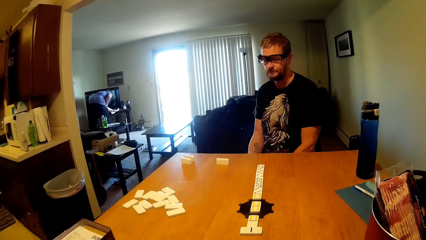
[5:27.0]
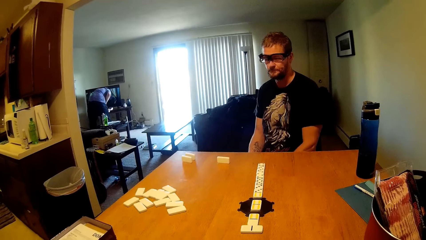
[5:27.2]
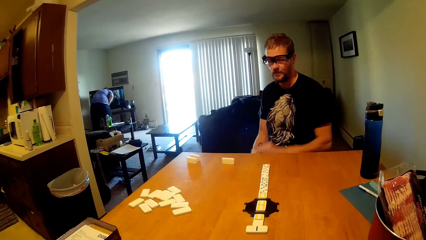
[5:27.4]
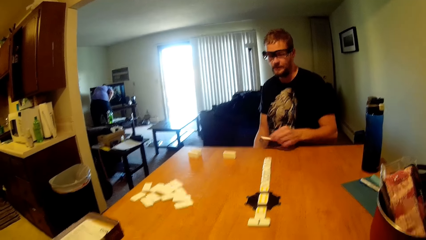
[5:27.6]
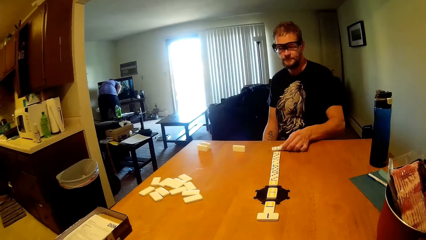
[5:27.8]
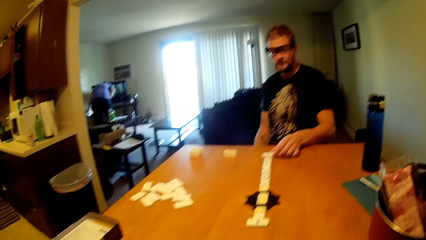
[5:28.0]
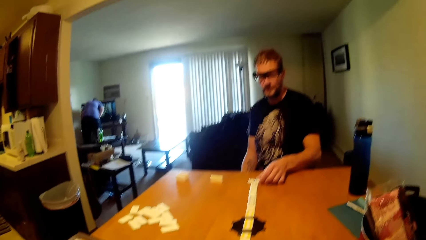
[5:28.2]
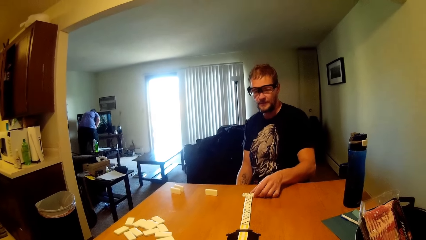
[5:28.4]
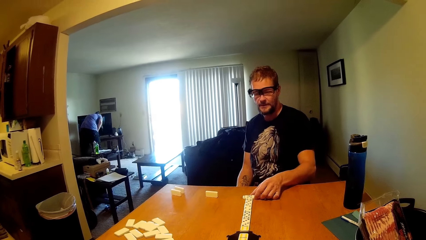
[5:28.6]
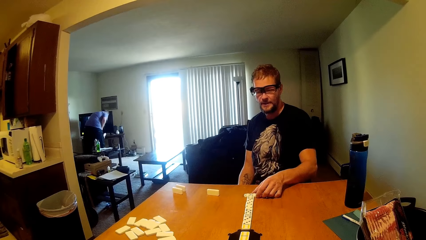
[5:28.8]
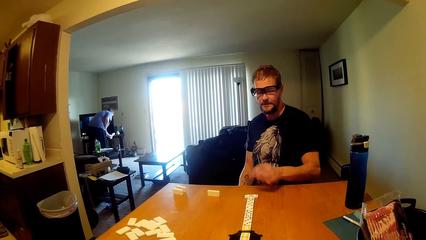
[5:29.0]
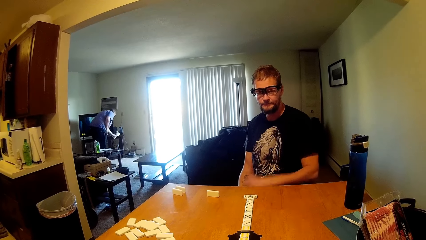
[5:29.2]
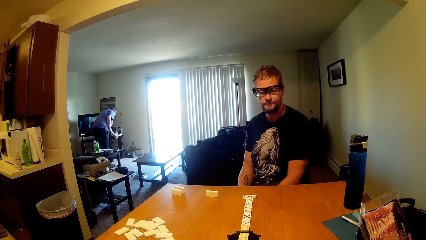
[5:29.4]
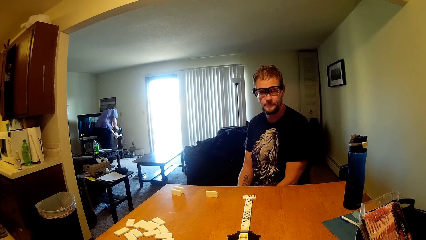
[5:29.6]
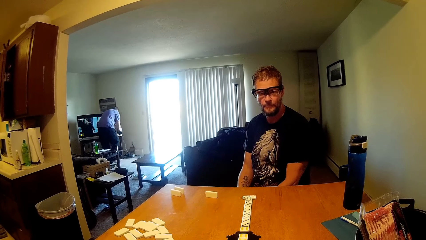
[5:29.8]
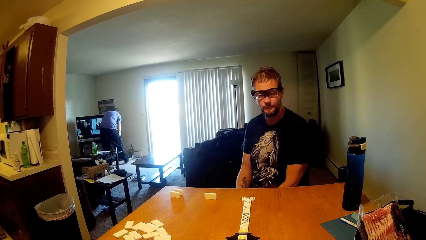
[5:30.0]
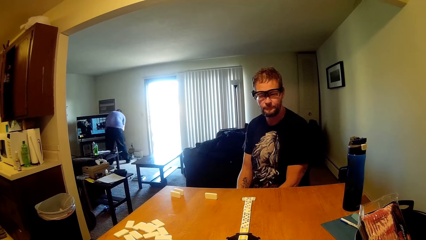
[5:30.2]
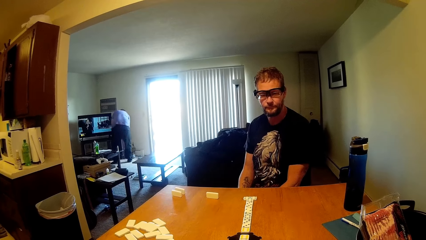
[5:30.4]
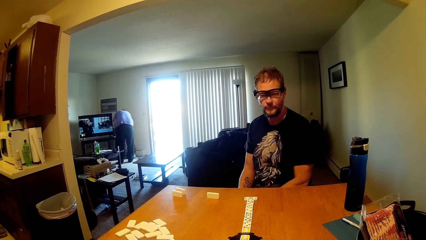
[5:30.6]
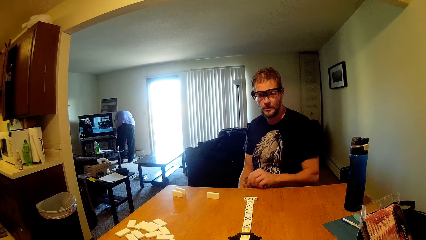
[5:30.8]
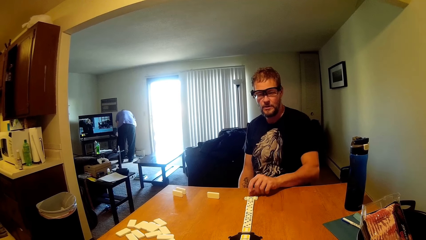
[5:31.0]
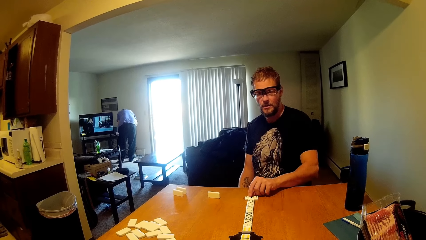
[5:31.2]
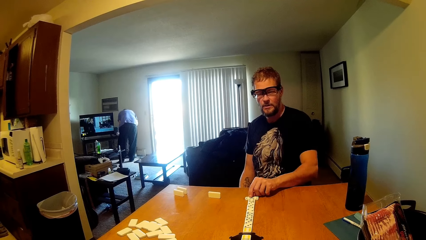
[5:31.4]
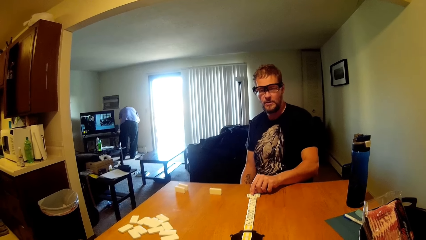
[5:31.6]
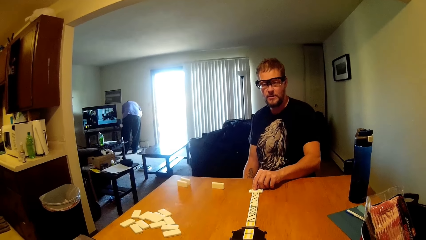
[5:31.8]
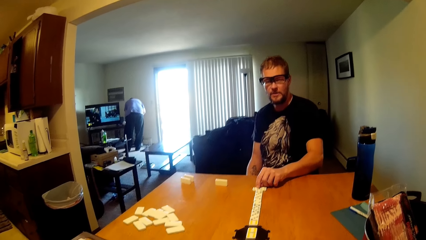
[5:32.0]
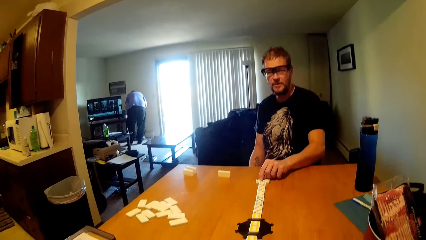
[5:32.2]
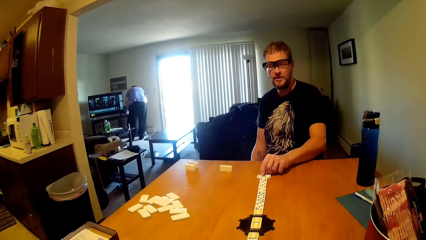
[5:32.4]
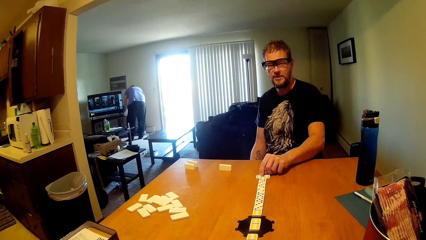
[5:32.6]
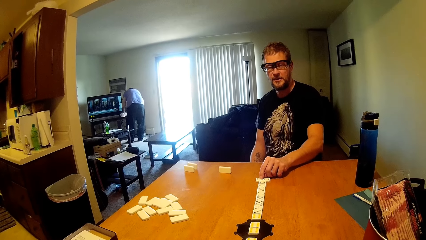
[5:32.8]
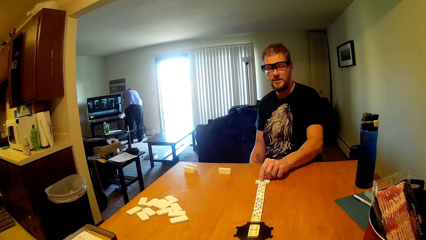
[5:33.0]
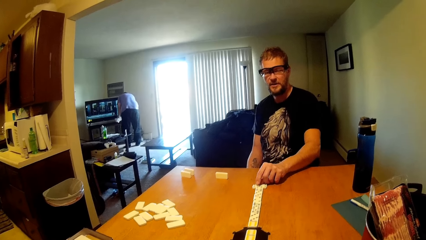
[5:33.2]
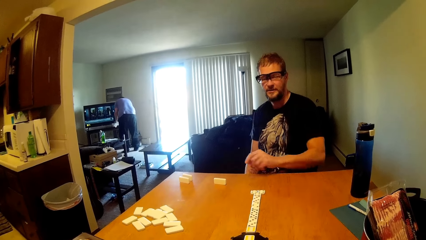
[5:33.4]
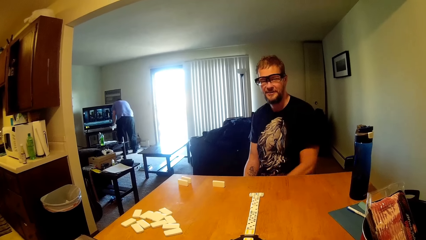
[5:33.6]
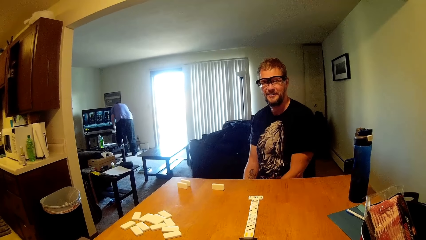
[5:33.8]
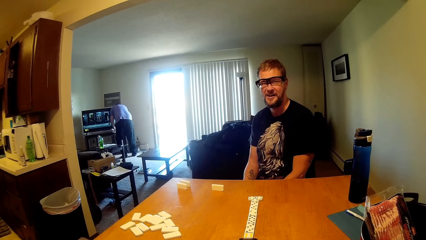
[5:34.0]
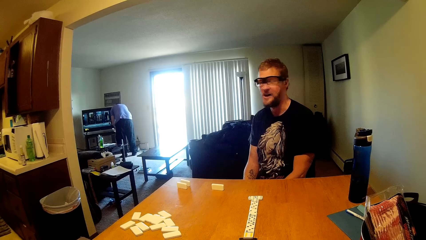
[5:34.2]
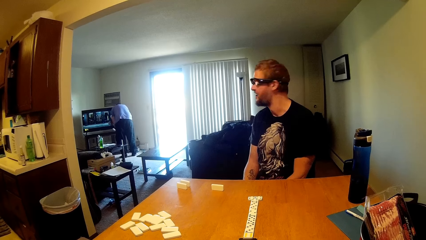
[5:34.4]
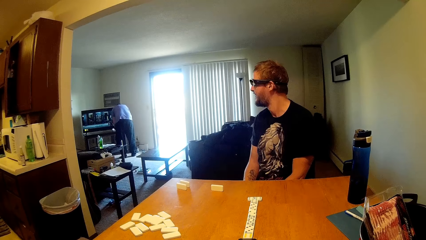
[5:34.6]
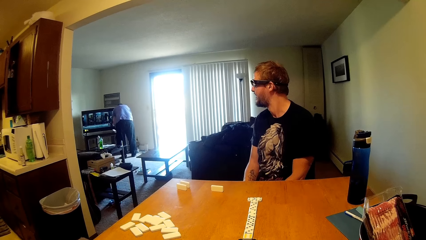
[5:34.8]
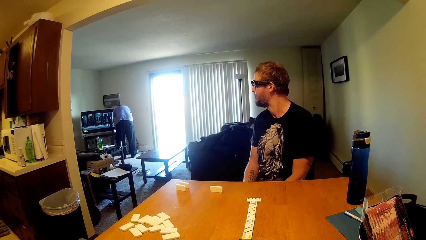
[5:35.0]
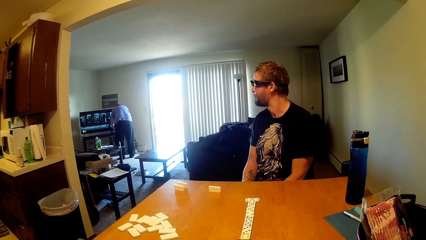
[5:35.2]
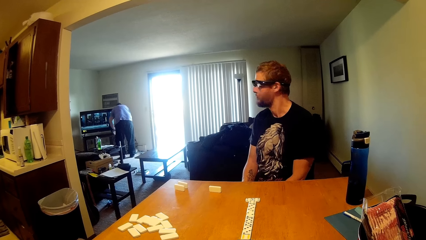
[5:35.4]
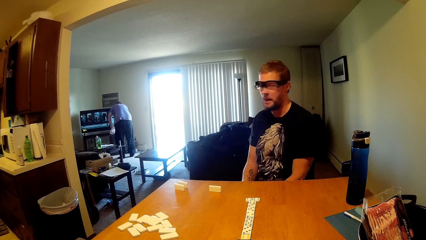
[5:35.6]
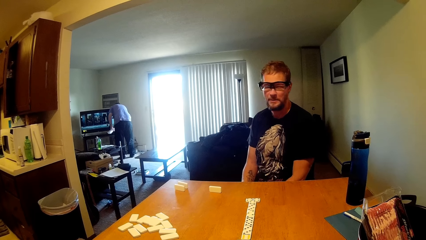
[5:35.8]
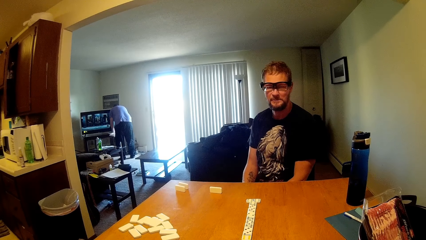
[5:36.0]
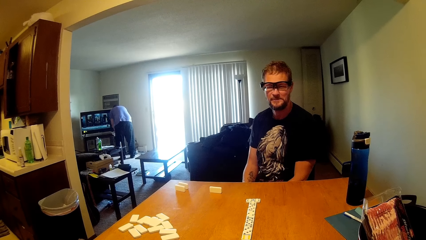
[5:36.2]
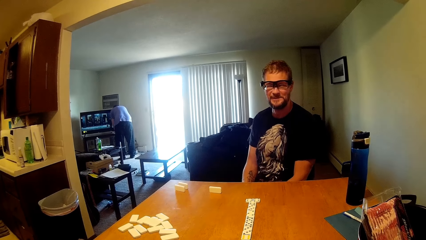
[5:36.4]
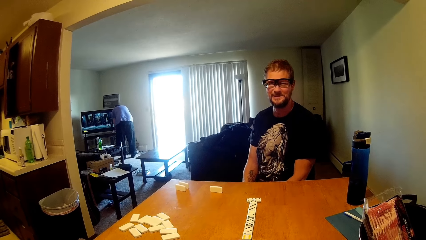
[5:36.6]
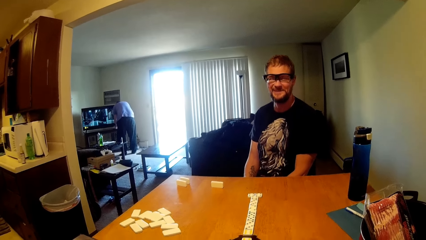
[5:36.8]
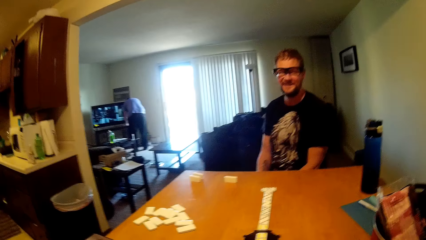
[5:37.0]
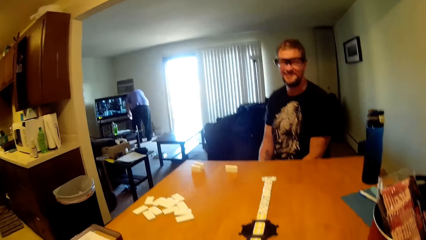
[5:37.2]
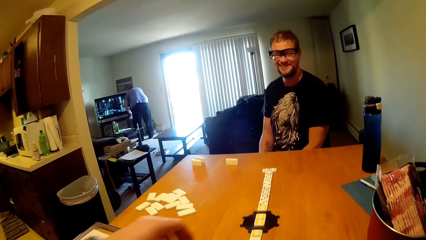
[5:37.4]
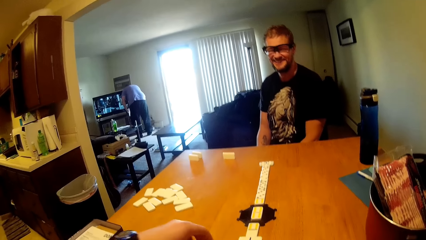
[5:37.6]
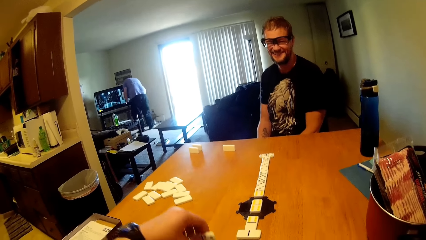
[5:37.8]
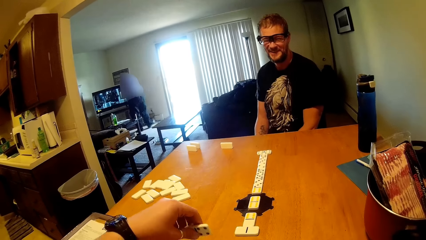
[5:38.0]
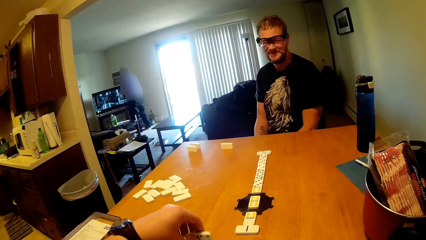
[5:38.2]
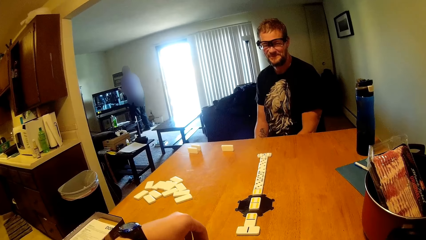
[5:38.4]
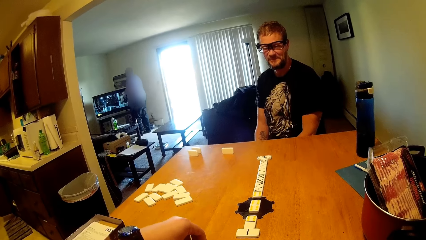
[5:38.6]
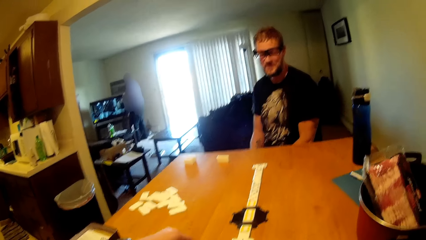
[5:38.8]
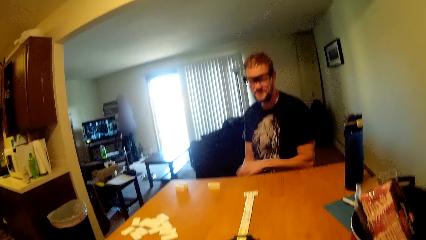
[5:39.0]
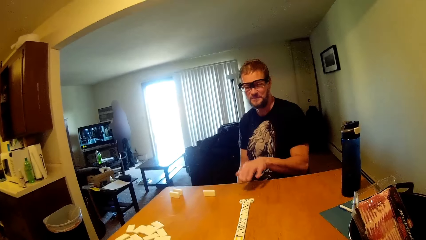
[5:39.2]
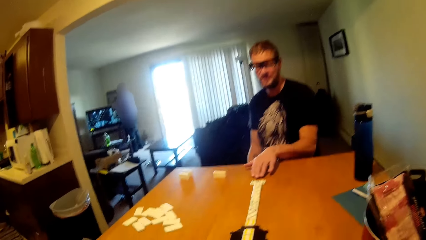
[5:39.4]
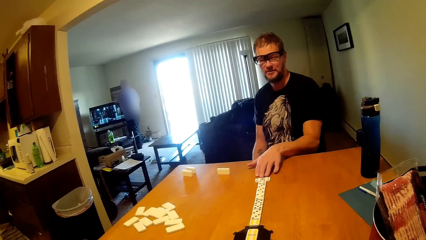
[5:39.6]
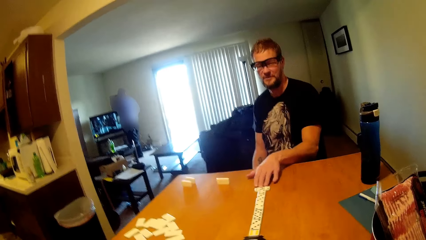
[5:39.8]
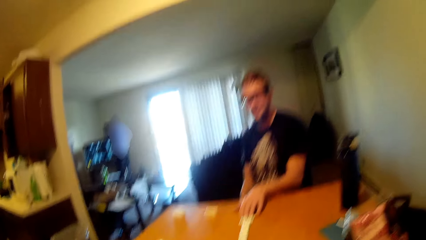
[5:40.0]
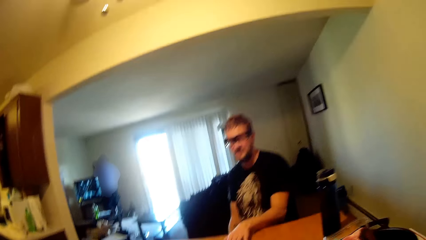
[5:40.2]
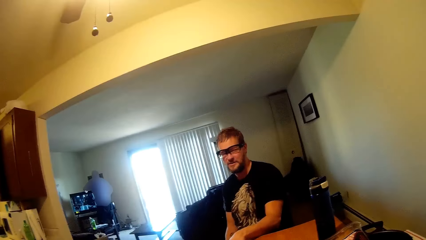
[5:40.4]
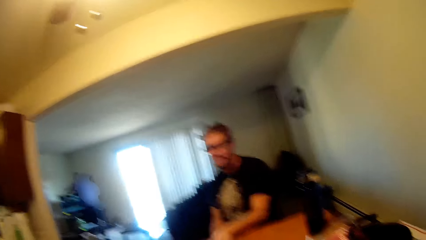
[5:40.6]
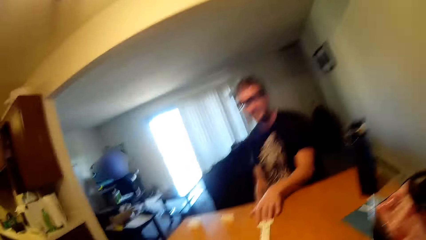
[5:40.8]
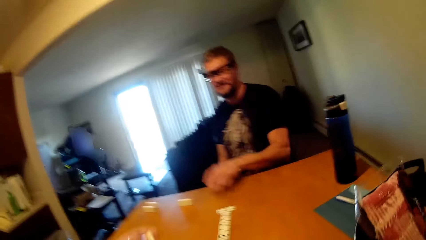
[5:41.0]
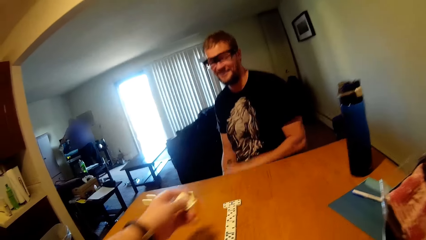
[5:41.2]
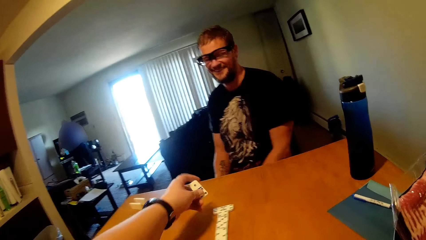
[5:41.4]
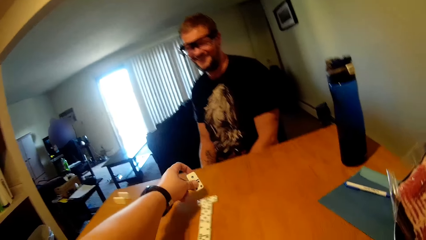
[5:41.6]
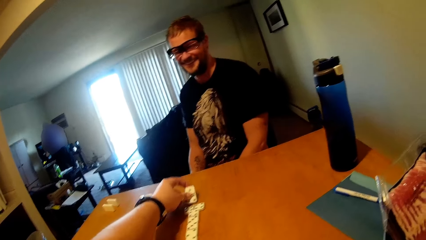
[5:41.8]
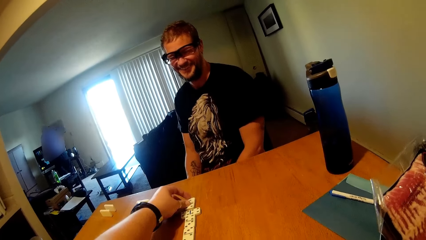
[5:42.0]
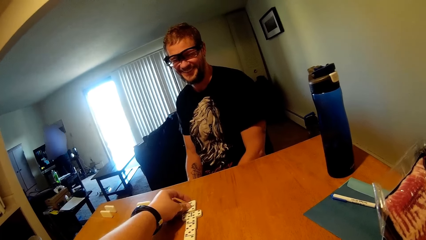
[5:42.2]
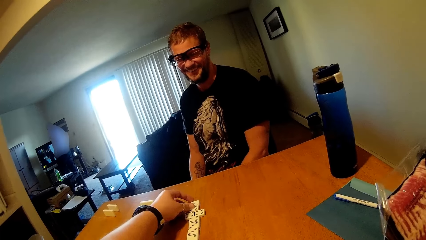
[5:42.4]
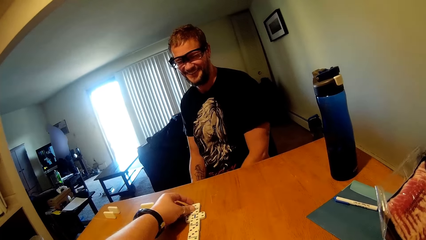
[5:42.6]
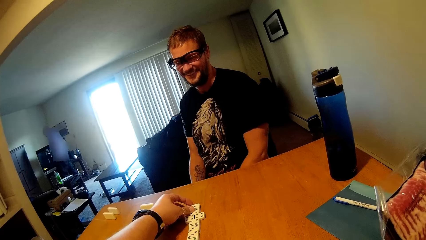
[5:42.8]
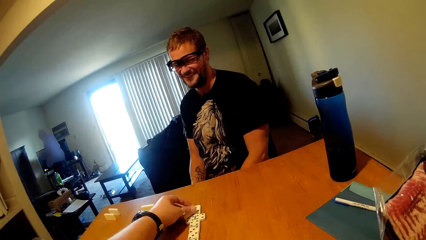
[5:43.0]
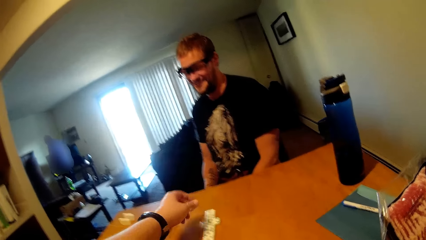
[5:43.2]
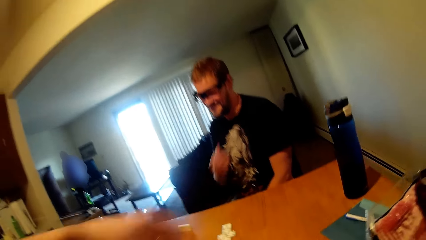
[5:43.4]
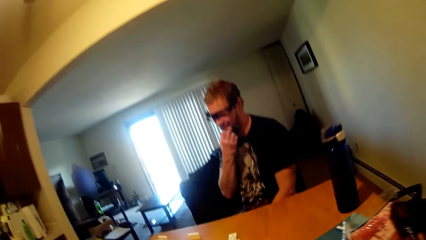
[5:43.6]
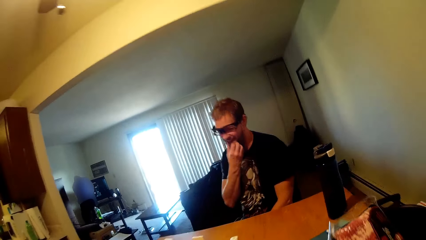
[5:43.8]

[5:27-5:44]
A man grabs a scrabble and puts something to the table. The man pushes something. The man pushes the scrabble. The camera wearer puts the scrabble on the table.
